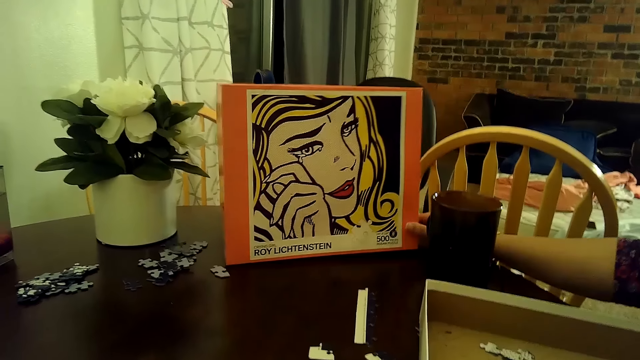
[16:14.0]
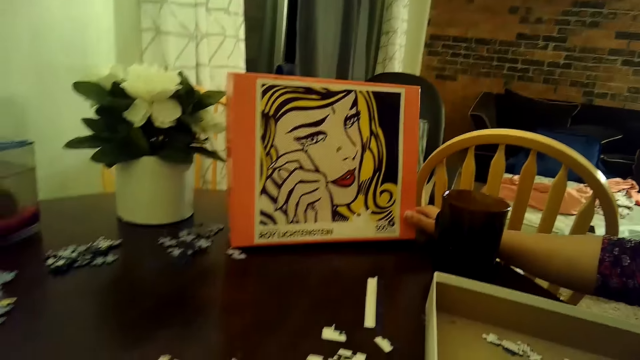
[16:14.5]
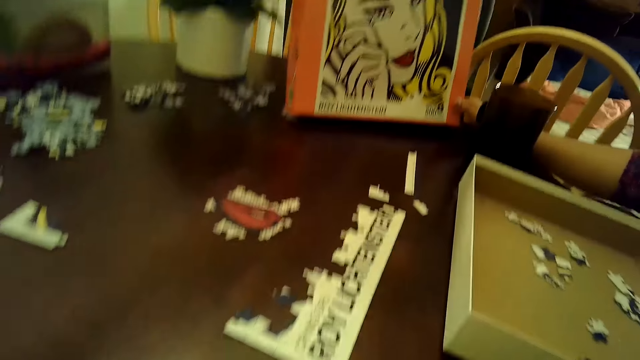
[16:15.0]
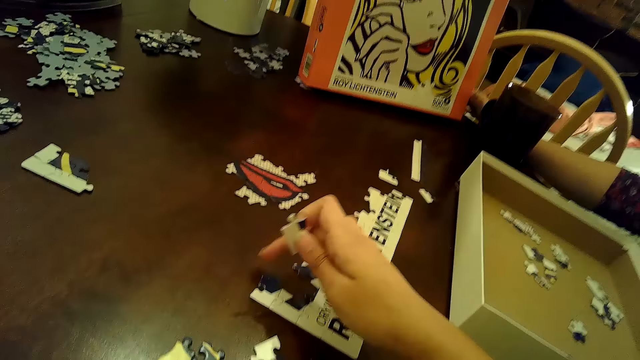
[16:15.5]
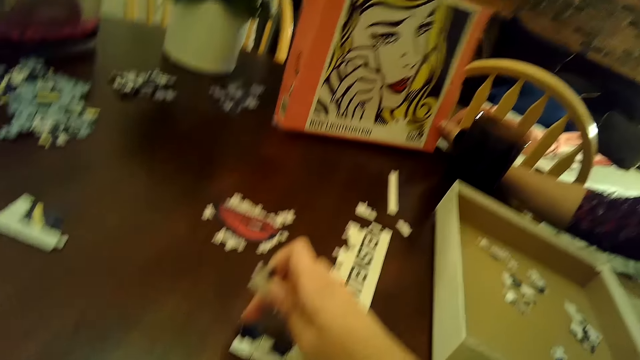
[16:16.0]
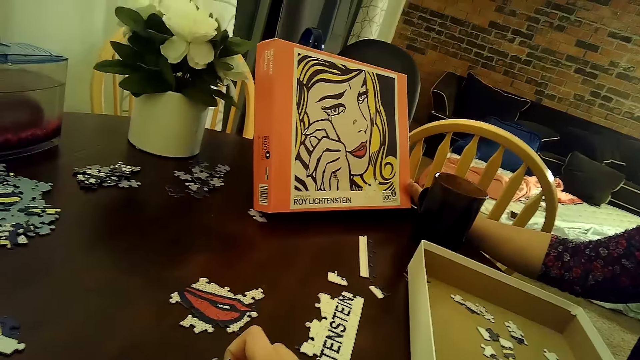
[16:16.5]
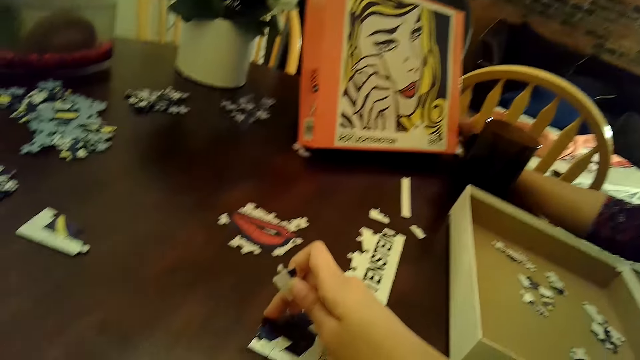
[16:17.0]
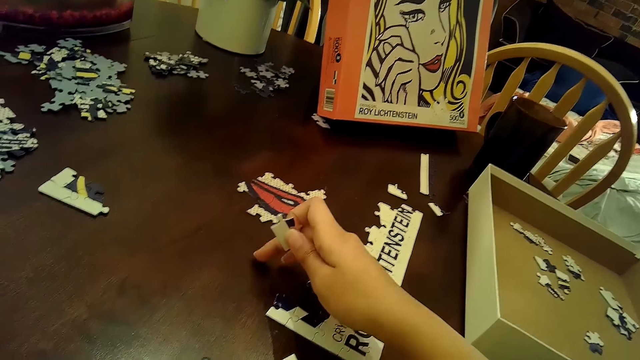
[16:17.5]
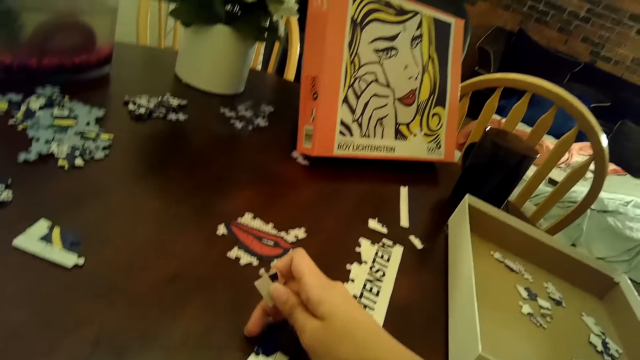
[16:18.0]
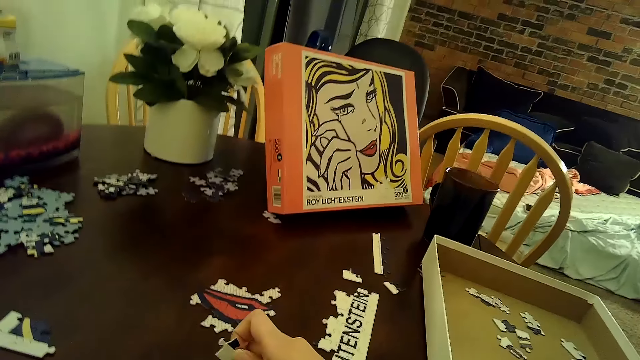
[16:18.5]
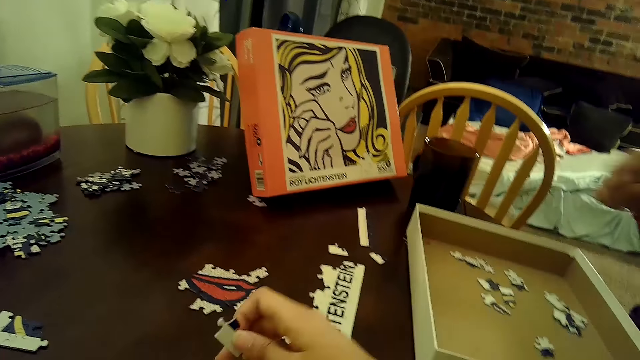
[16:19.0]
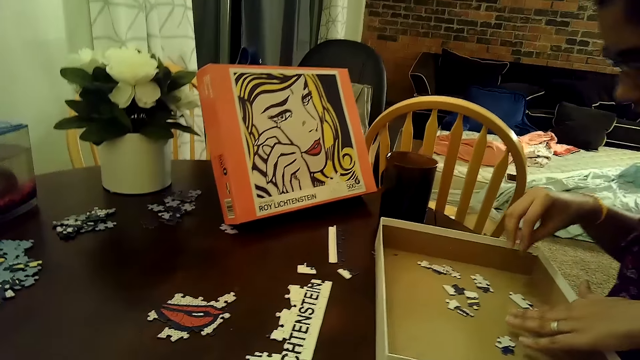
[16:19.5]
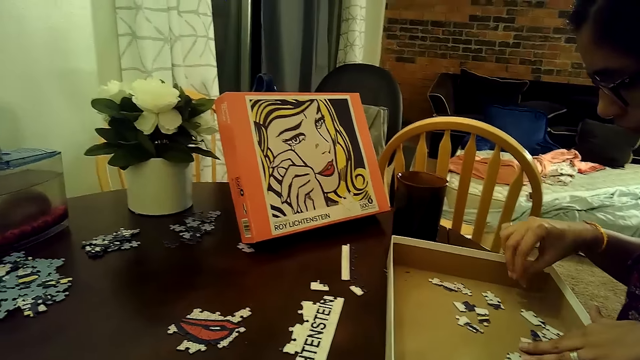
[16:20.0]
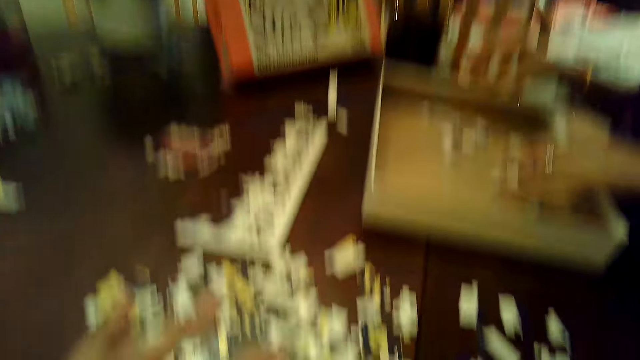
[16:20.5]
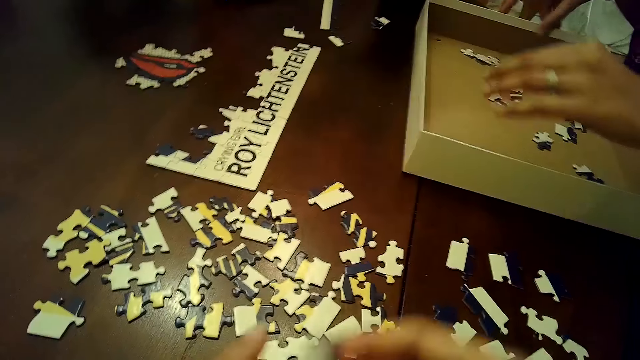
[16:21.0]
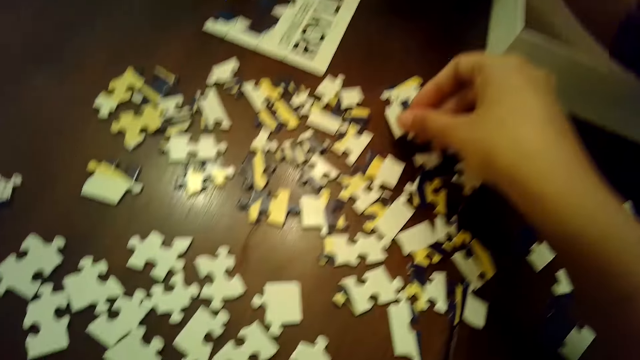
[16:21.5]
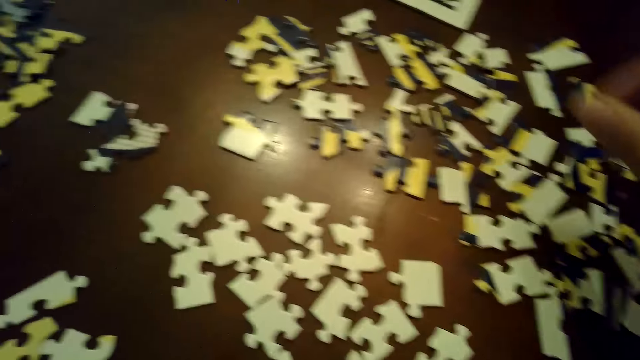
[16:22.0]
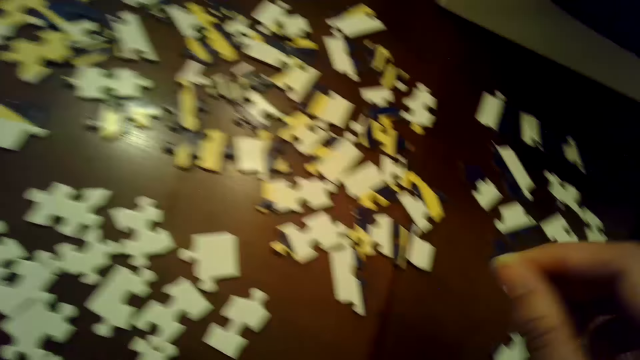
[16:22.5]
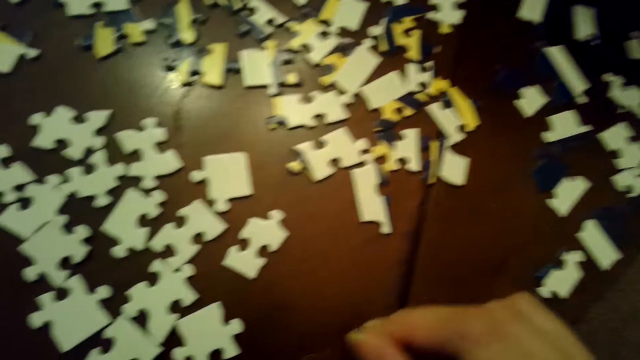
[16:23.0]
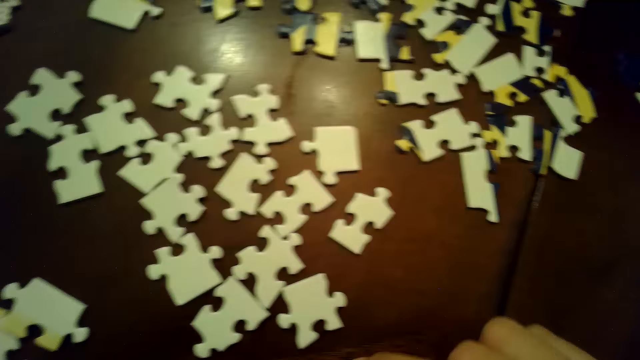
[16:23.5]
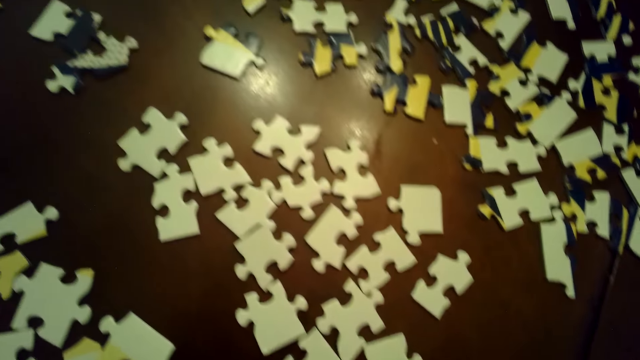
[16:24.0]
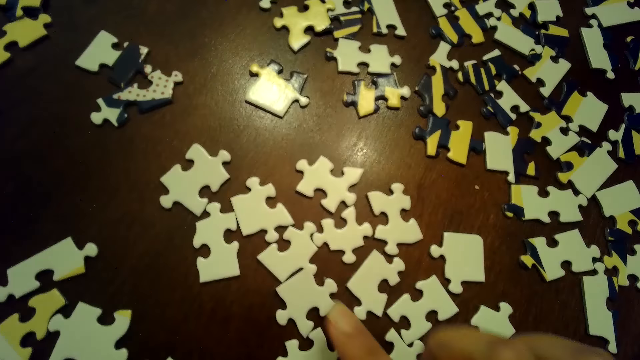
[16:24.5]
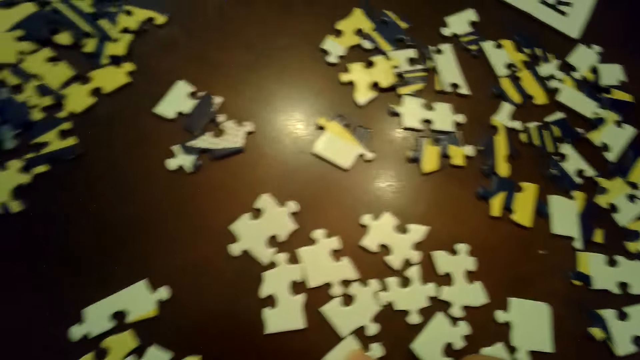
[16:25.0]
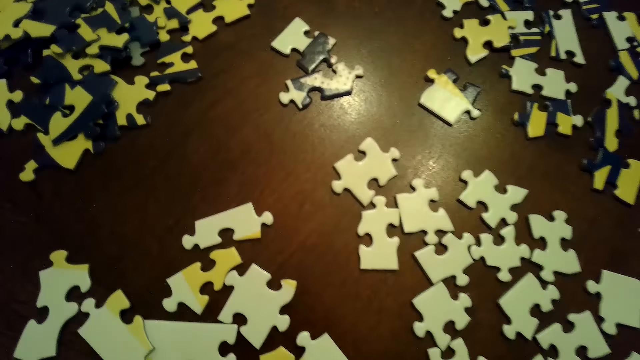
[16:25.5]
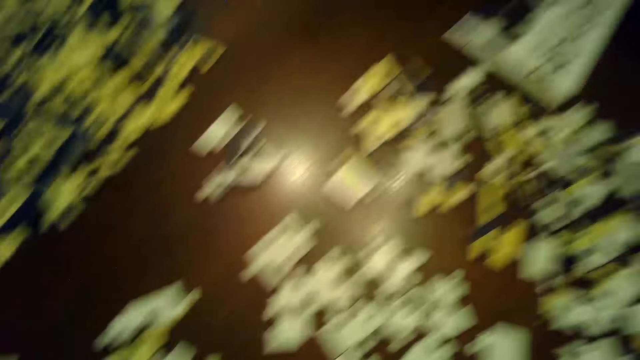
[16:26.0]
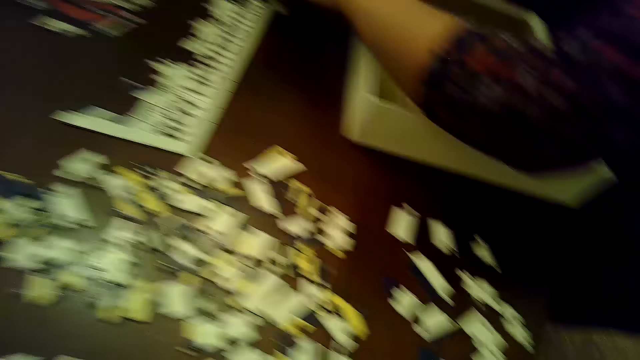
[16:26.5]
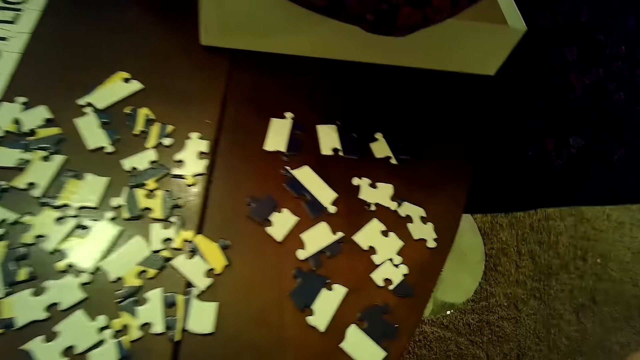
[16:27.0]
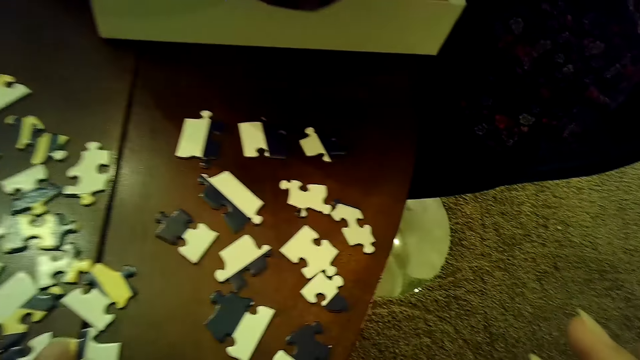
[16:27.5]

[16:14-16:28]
A woman moves the box on the table with her right hand. The camera wearer chooses cards on the table. She moves some puzzle pieces on the table with her right hand.

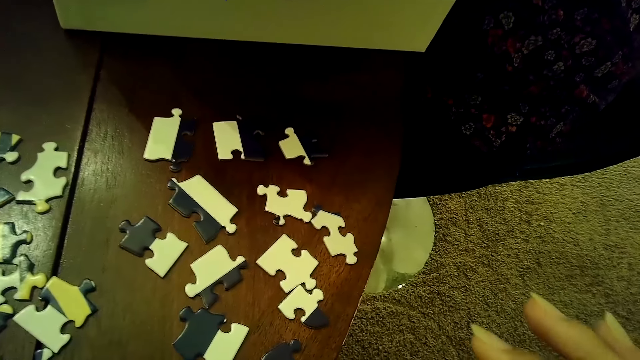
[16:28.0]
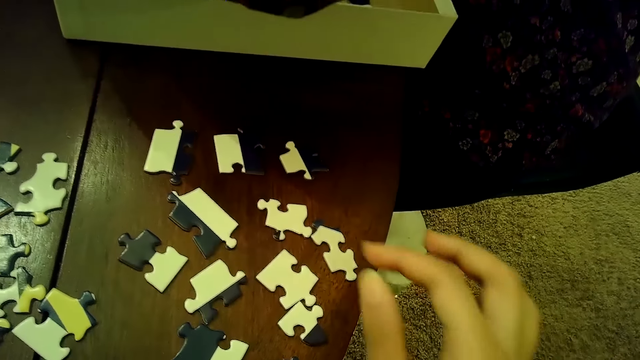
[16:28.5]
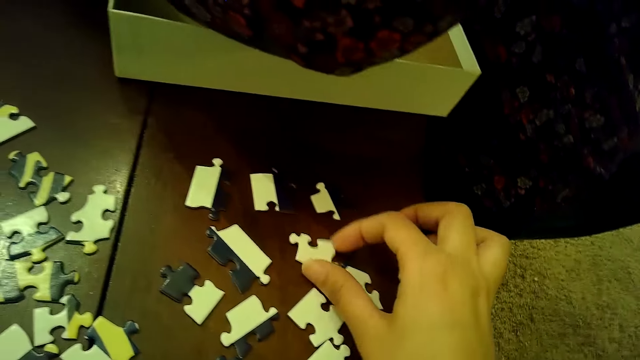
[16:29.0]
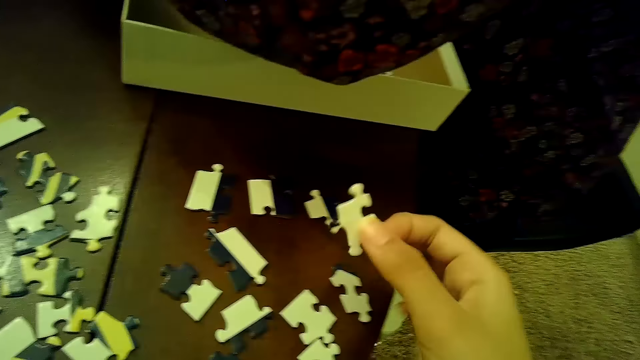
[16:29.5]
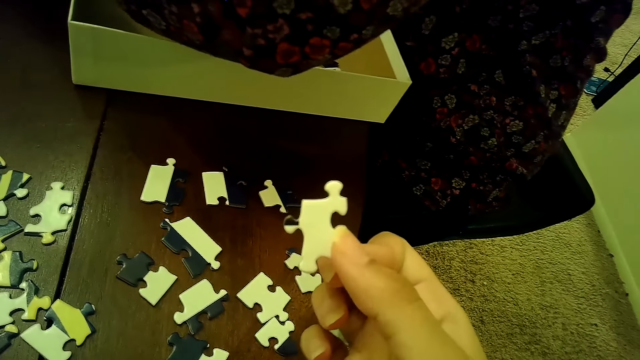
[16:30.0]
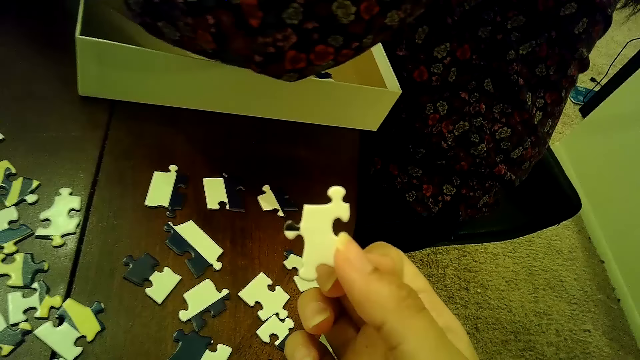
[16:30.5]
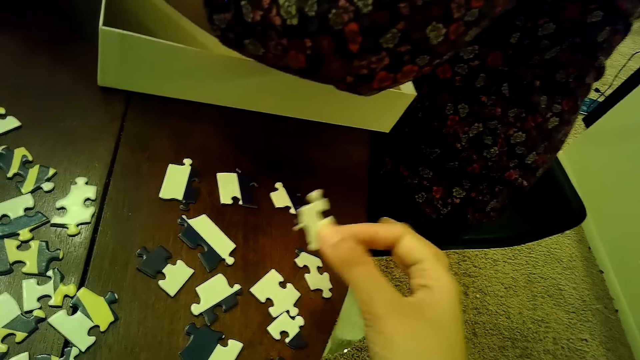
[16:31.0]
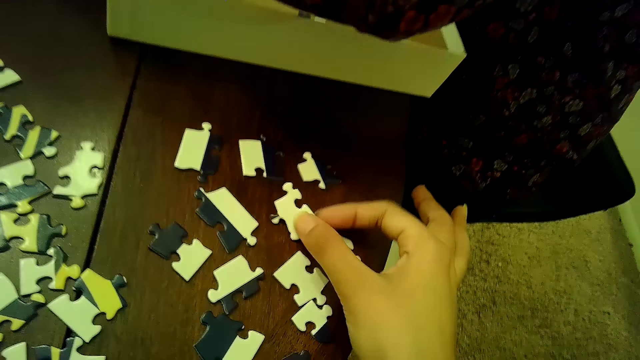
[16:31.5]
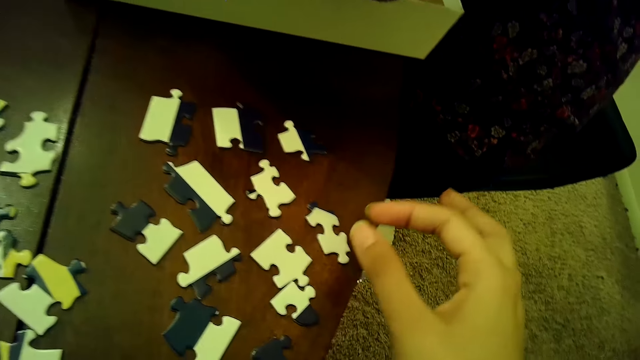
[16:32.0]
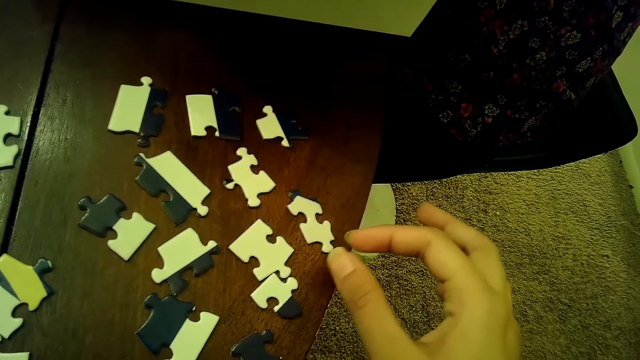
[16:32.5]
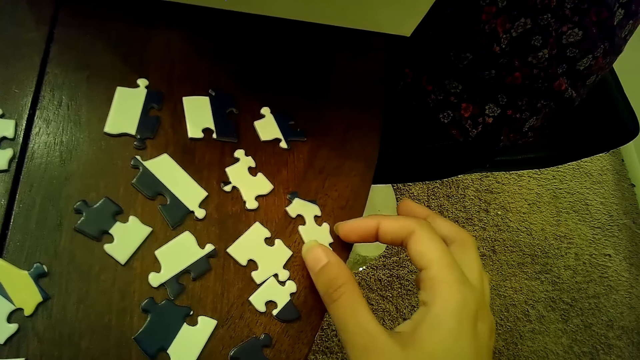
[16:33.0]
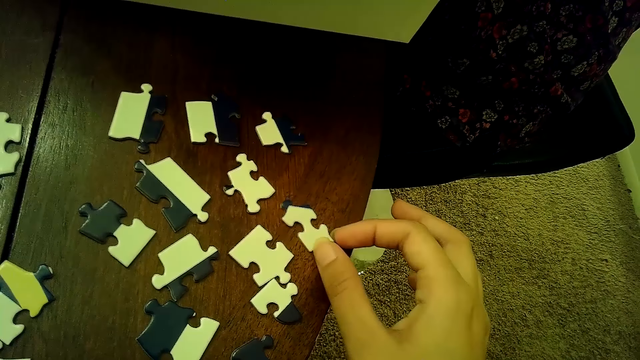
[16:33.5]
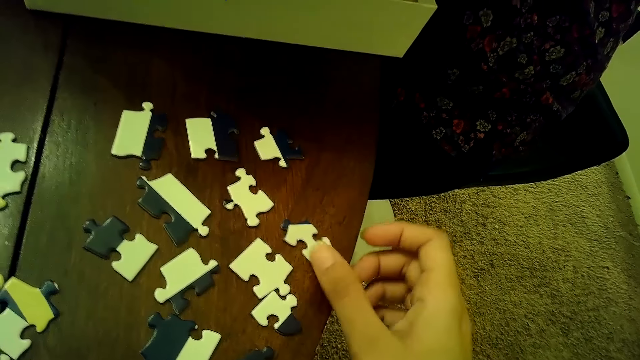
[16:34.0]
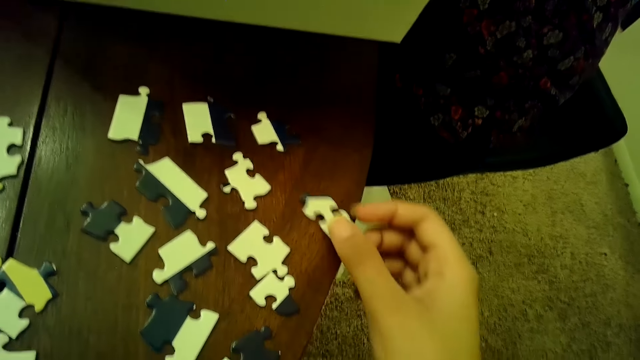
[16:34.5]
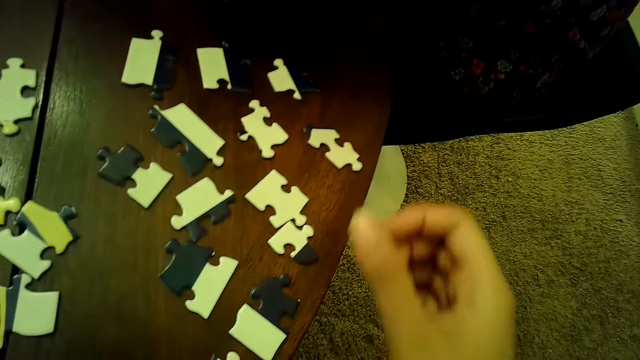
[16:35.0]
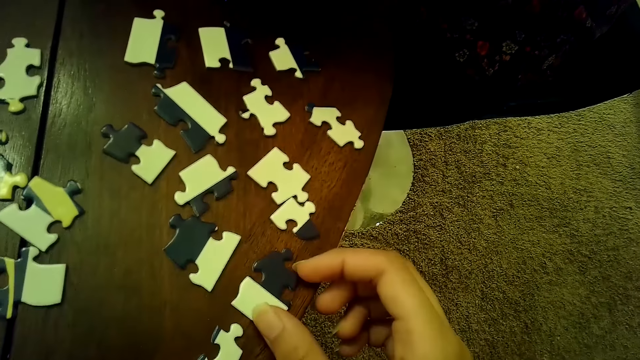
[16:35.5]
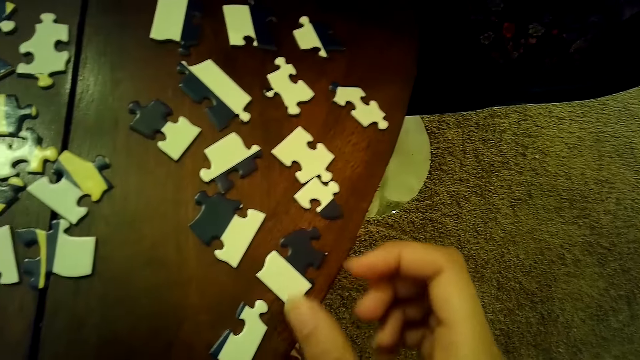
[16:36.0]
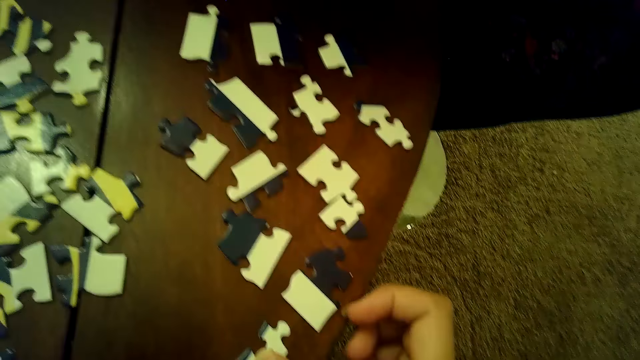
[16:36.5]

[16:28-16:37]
The camera wearer transfers a puzzle piece on the table with her right hand. She moves some puzzle pieces on the table with her right hand.
